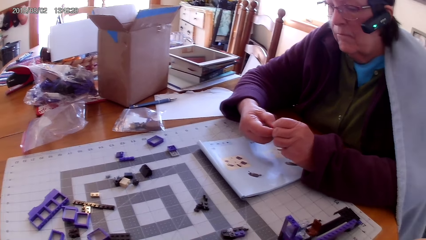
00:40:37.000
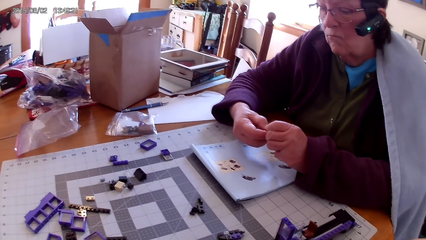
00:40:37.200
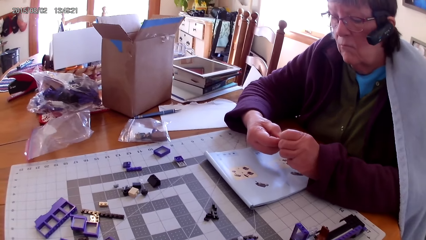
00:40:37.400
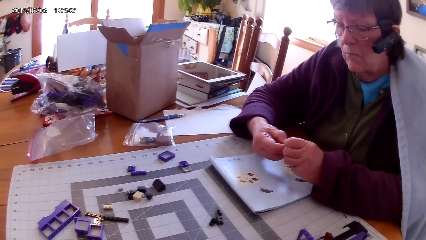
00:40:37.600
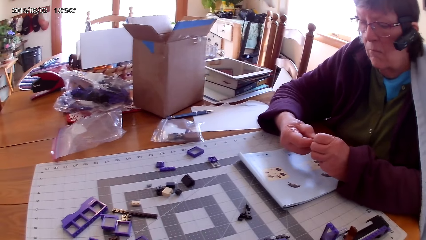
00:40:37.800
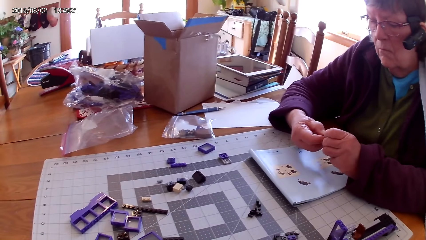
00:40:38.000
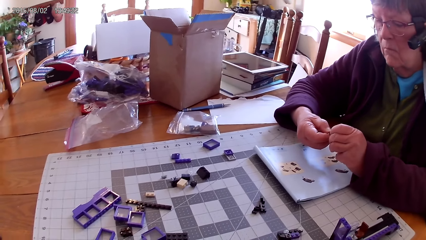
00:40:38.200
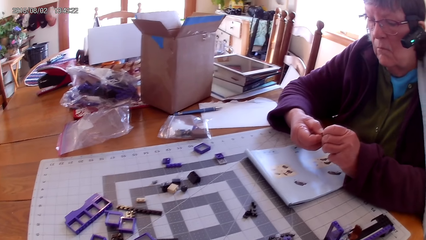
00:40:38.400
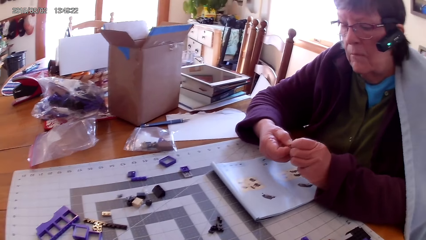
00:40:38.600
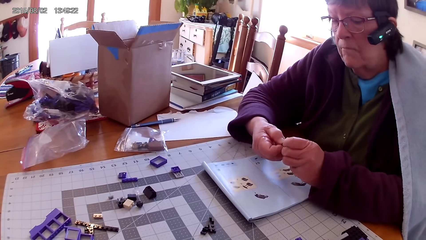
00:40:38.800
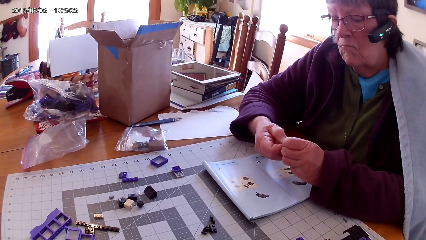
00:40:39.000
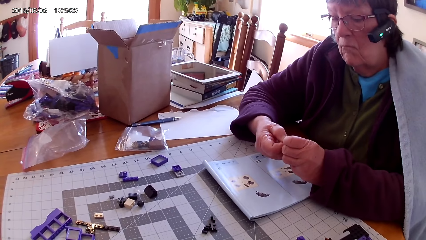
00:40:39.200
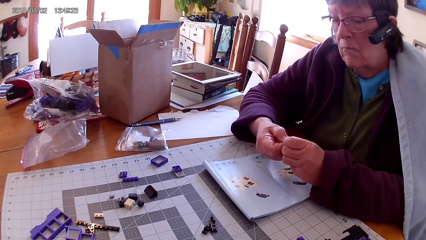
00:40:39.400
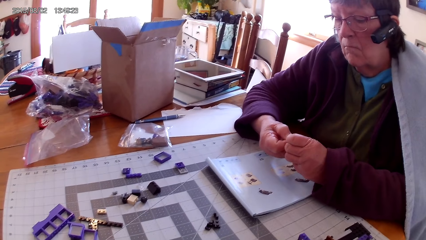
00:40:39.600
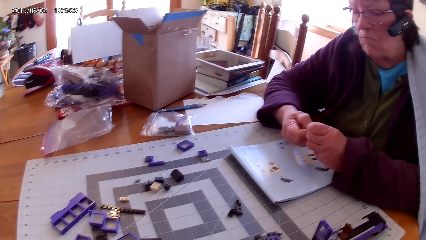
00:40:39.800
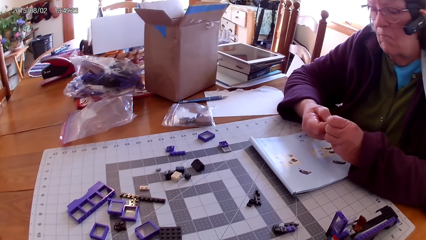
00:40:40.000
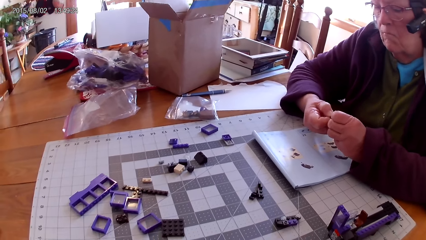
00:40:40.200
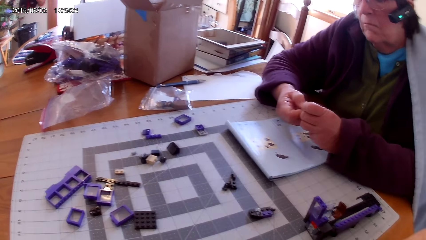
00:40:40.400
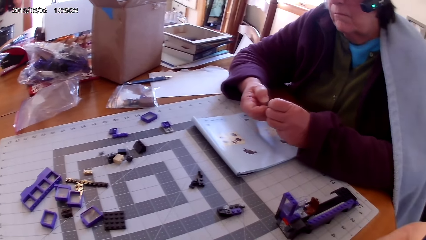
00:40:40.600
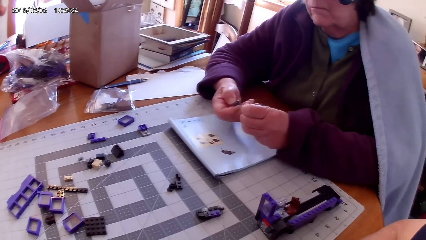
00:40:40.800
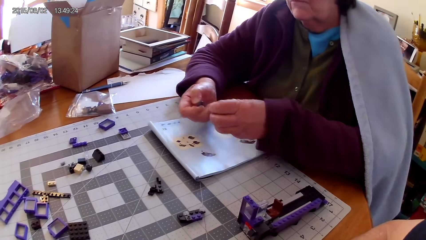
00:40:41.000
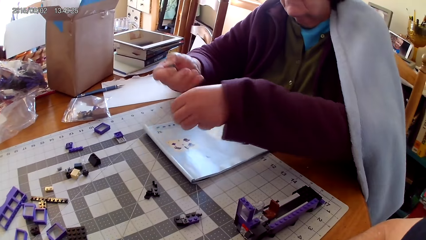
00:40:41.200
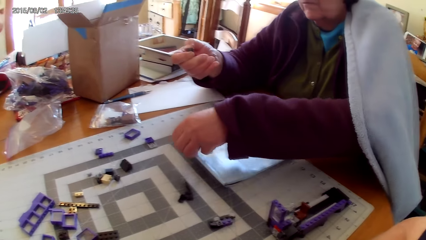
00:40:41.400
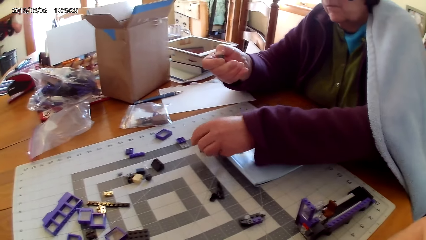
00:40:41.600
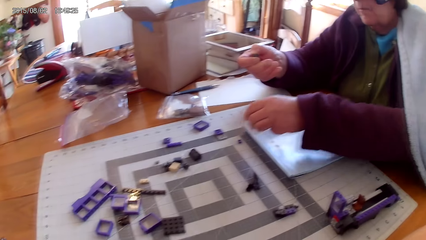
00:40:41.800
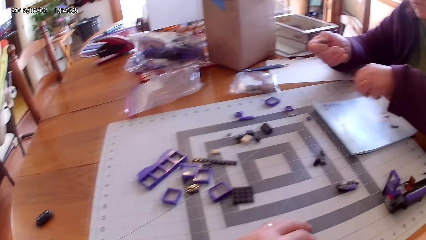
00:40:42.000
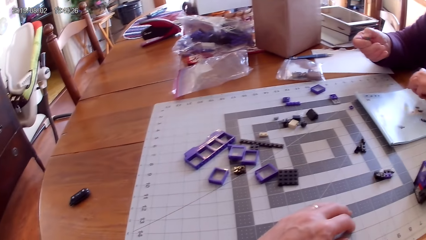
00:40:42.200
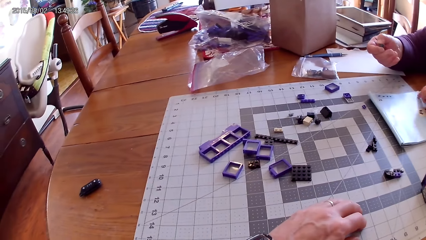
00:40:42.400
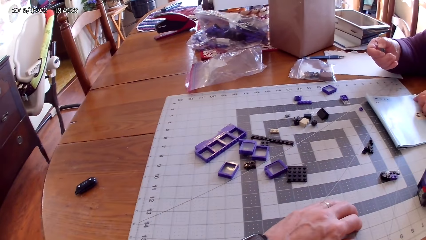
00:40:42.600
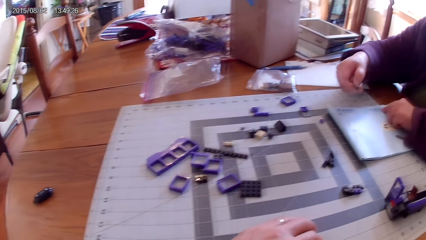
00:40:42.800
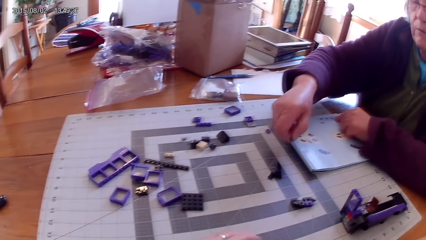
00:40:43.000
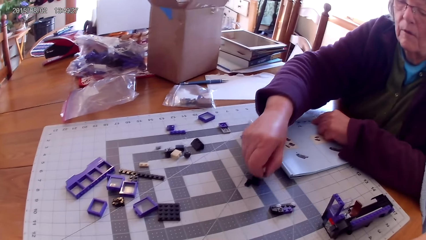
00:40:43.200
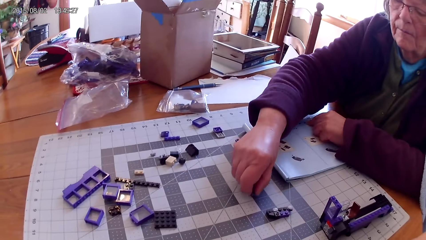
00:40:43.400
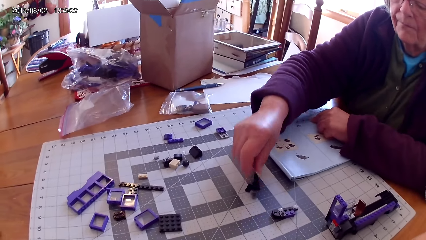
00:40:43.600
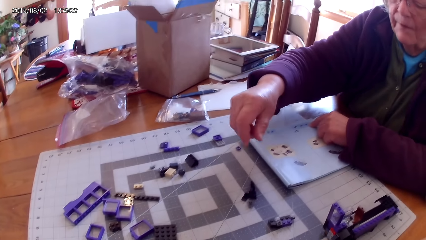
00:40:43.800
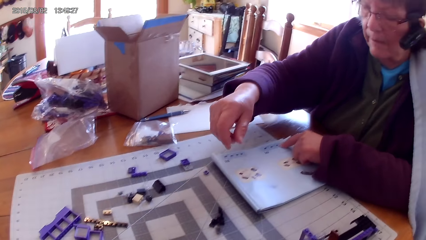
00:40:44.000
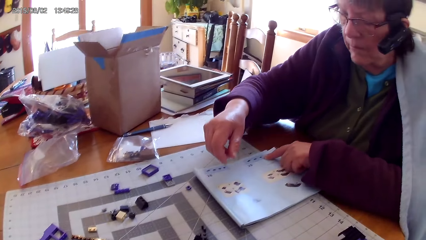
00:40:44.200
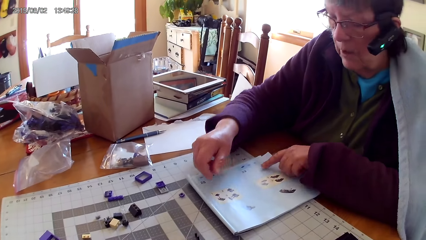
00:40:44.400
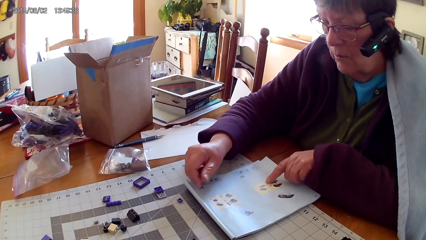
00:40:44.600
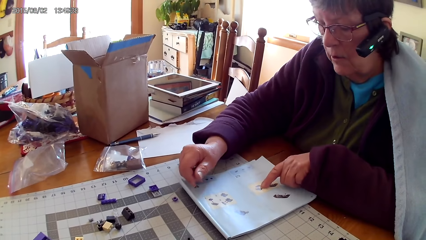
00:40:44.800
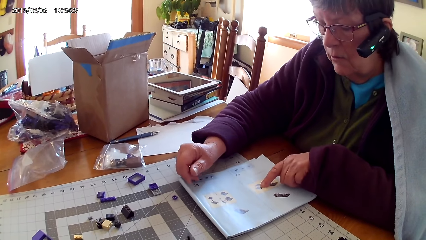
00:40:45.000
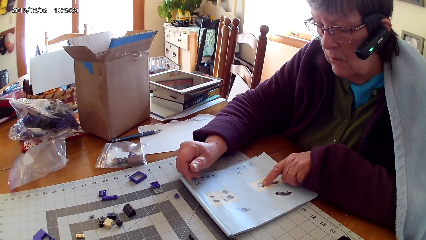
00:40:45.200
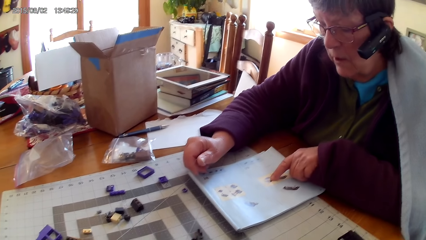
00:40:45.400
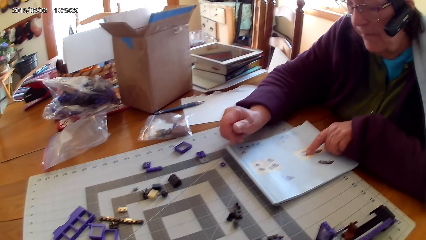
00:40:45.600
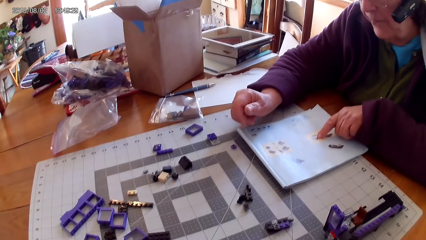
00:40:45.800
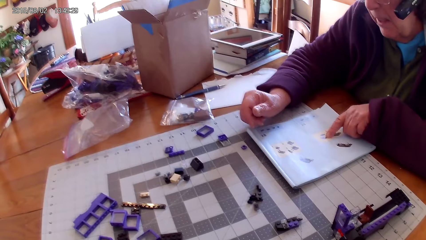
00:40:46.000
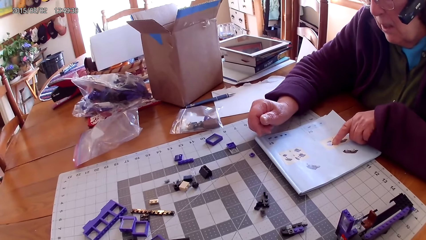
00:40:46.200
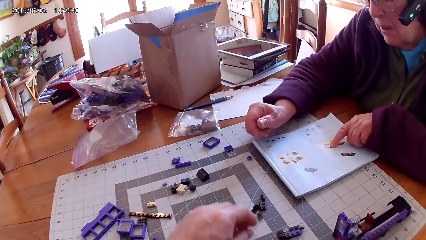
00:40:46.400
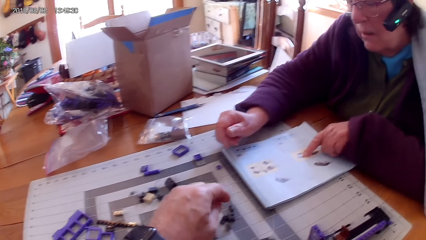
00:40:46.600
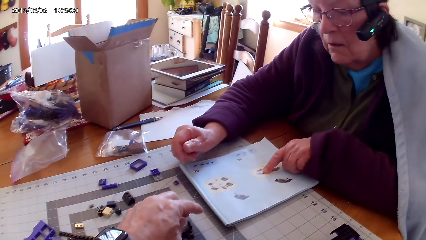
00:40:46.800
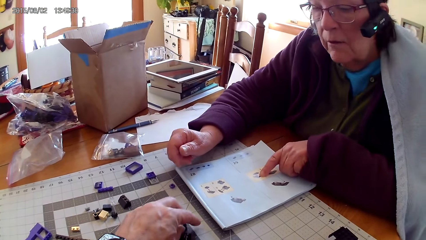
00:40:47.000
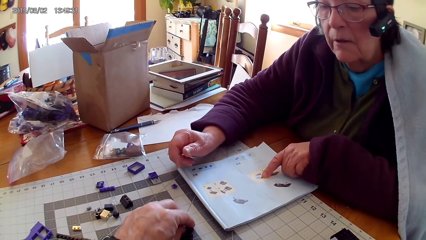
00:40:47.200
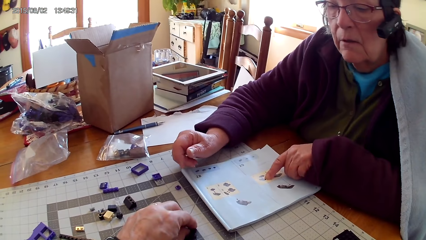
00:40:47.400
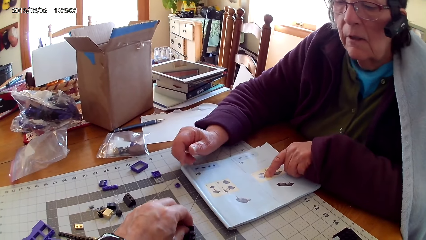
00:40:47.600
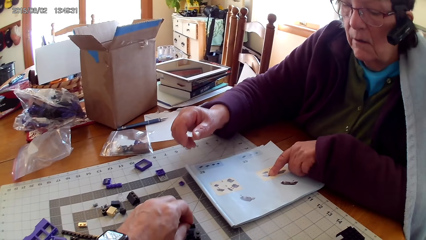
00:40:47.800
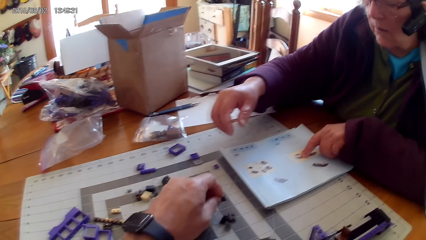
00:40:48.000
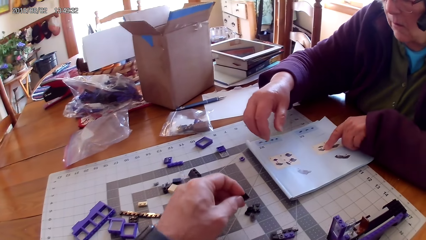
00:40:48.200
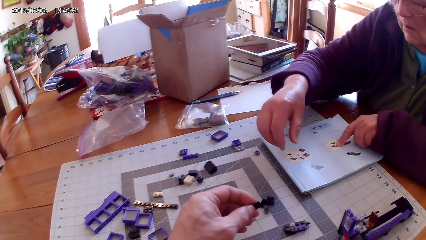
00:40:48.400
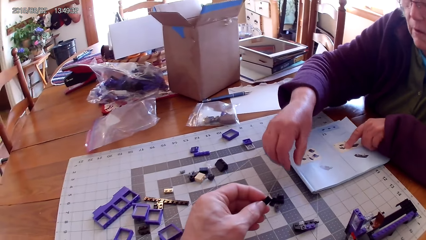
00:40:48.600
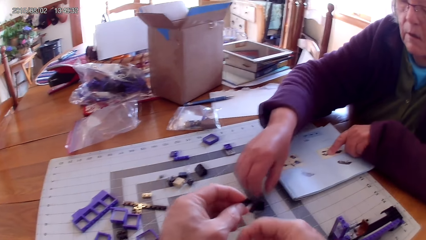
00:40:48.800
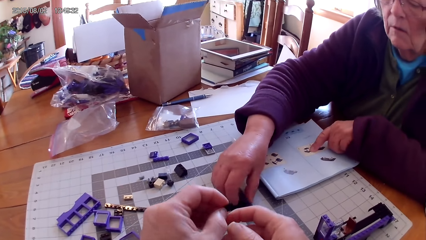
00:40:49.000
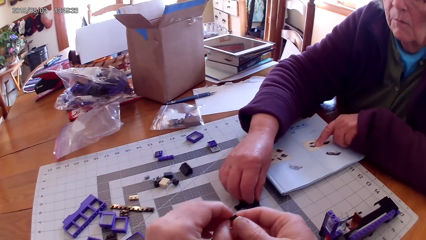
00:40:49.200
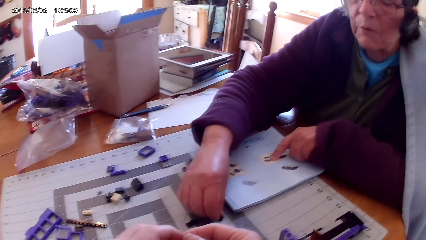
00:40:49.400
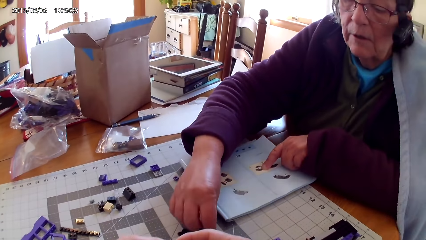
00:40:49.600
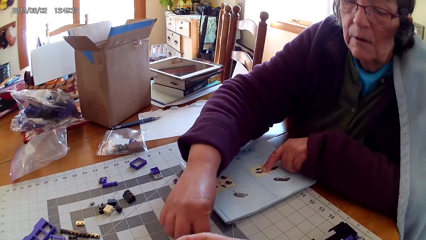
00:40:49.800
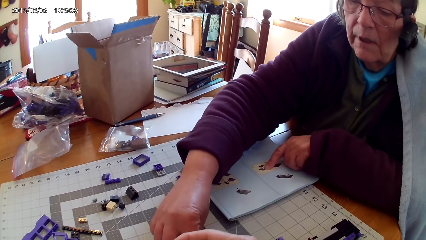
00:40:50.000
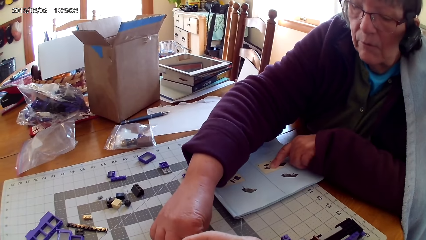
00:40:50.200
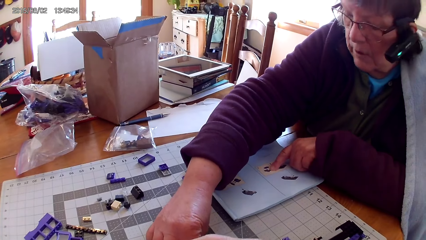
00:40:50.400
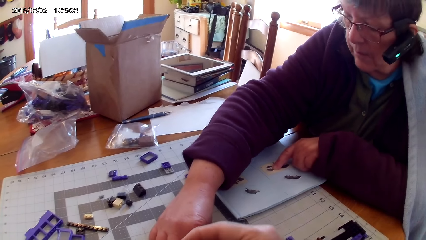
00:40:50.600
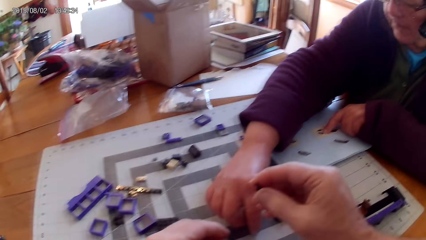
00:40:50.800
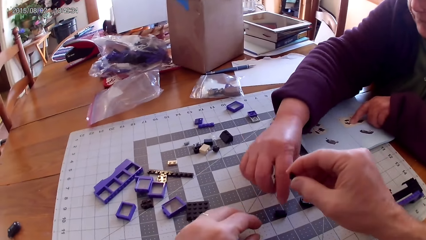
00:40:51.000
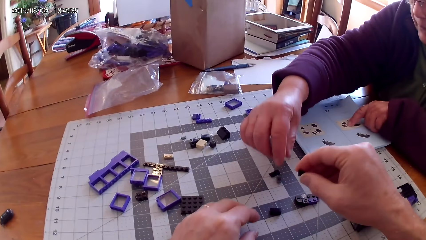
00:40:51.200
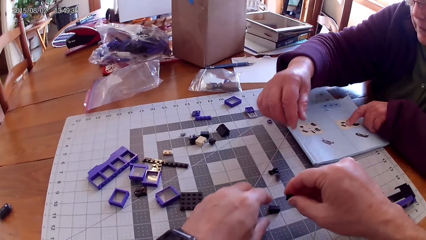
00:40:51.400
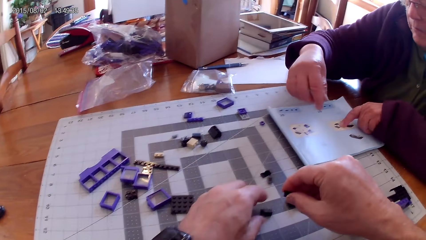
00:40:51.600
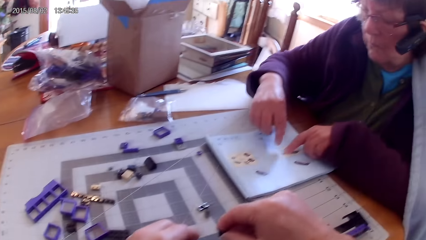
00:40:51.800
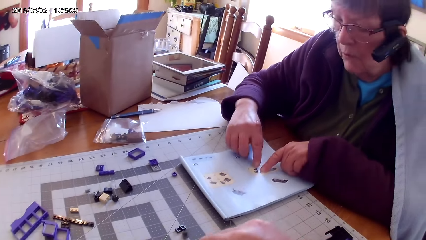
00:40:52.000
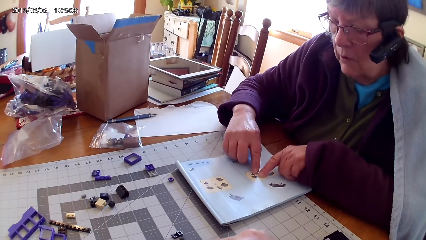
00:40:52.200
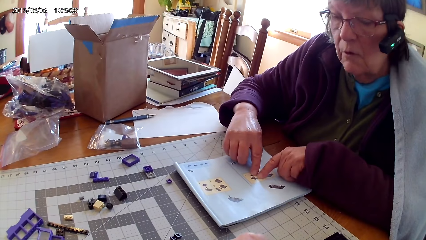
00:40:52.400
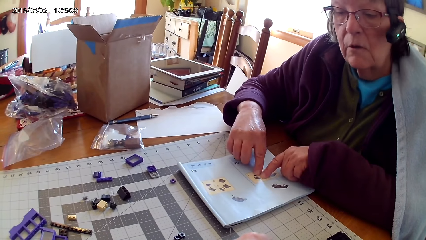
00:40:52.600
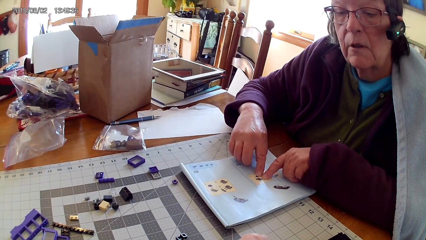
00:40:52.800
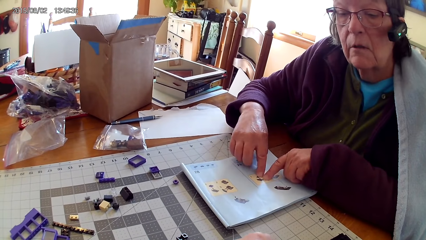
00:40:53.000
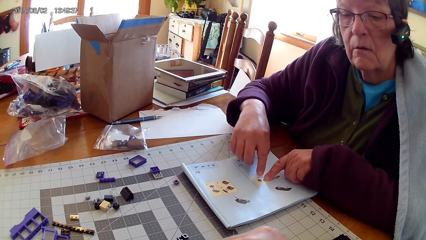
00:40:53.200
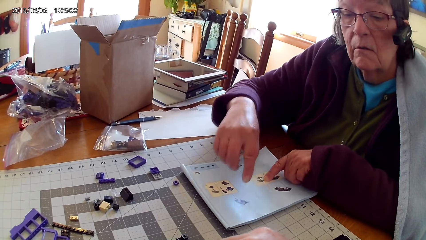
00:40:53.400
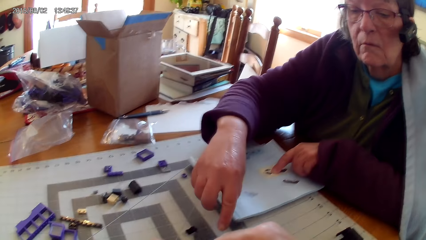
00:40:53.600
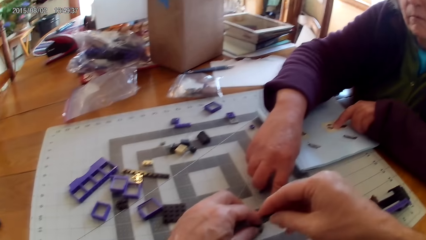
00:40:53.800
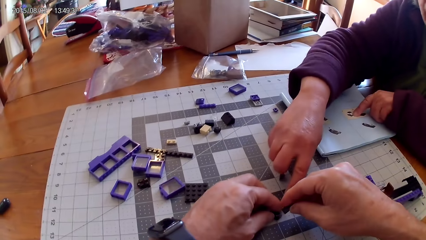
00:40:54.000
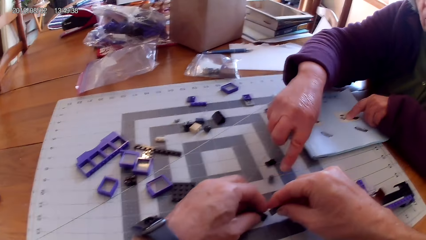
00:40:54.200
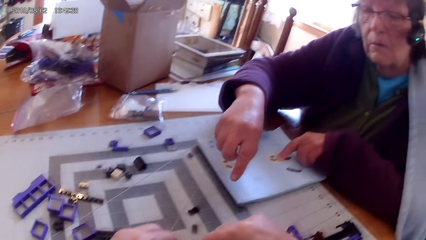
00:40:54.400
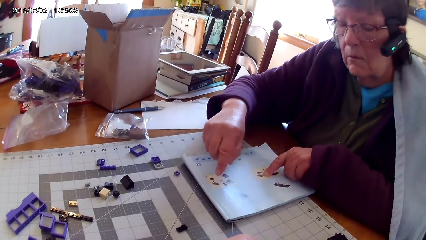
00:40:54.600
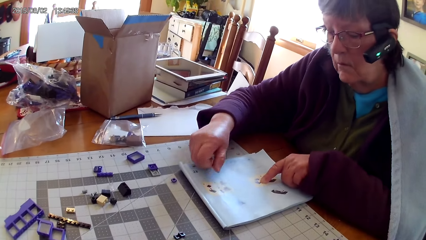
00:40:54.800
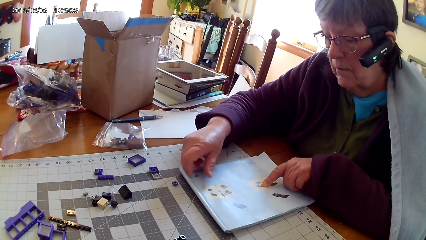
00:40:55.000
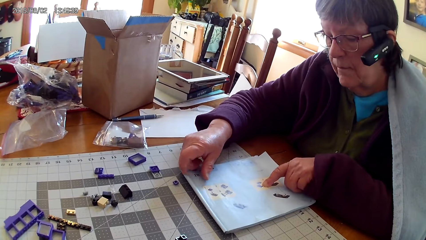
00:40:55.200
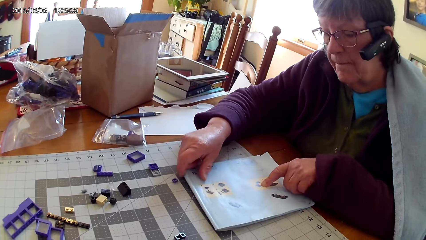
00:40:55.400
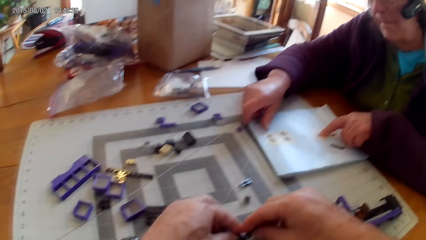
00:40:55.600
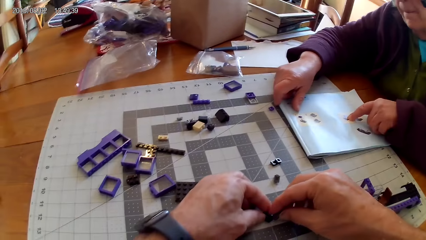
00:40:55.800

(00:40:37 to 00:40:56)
The camera wearer looks at the plastic interlocking blocks on the table. A lady puts a small plastic cube or lego piece on the table. The lady places the lego piece on the table. The lady points at a drawing on a book and reads the lego book. The camera wearer picks up a plastic interlocking block from the table. The lady moves the plastic interlocking blocks on the table and picks up a piece of lego. The lady points at the drawing on the book and reads the lego book. The camera wearer joins the plastic interlocking blocks. The lady points at the plastic interlocking blocks on the table and stretches her hand.
